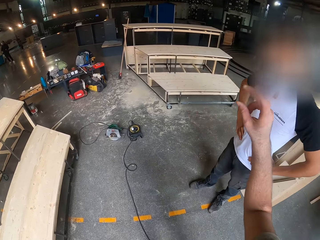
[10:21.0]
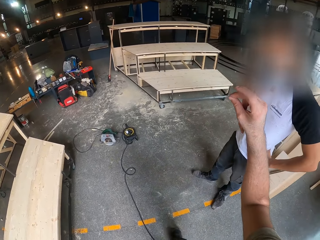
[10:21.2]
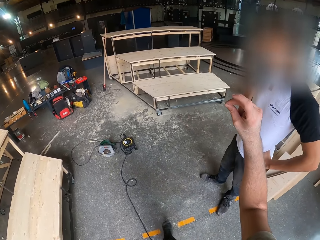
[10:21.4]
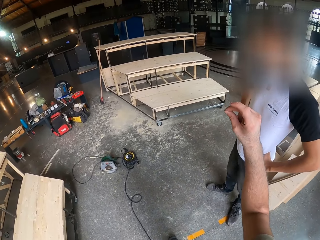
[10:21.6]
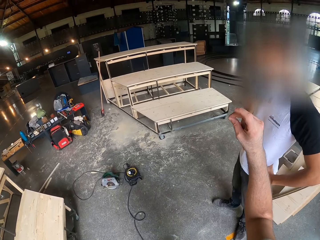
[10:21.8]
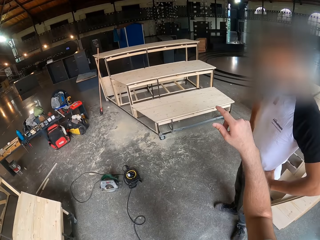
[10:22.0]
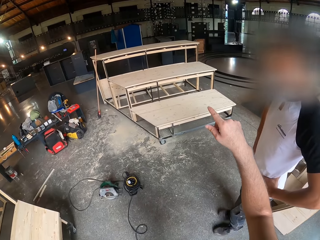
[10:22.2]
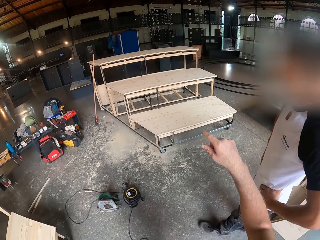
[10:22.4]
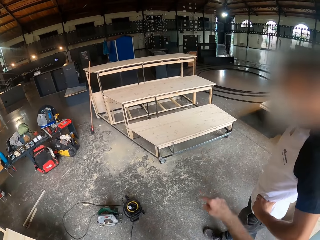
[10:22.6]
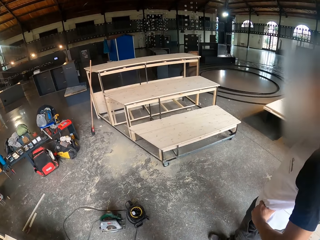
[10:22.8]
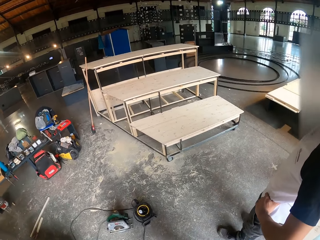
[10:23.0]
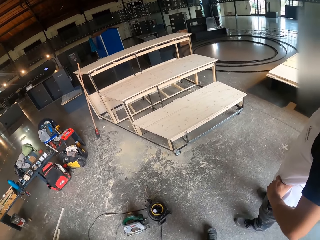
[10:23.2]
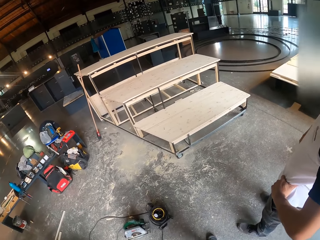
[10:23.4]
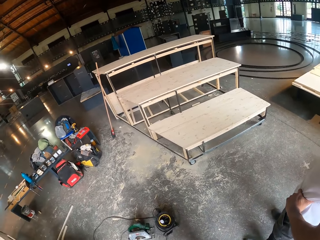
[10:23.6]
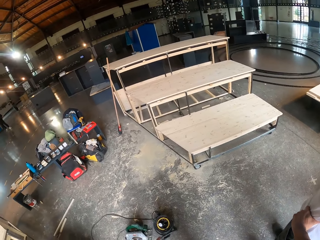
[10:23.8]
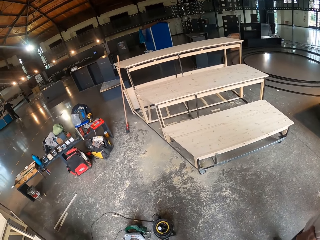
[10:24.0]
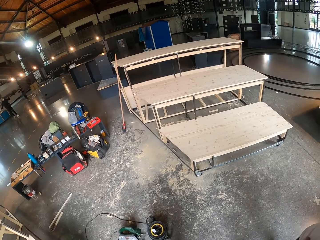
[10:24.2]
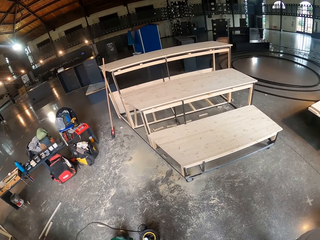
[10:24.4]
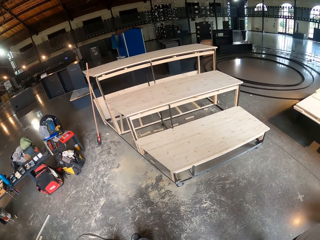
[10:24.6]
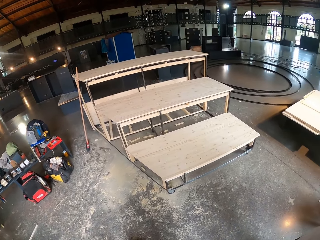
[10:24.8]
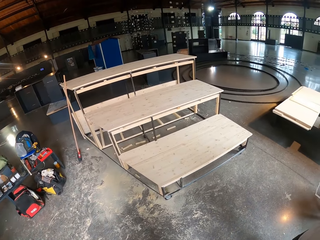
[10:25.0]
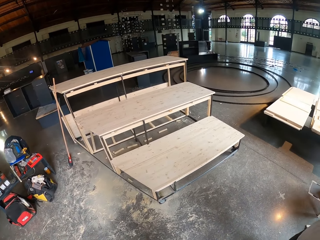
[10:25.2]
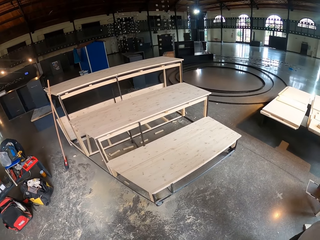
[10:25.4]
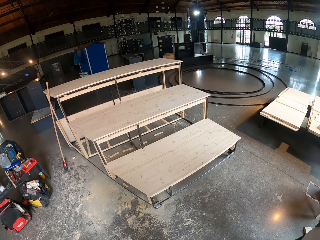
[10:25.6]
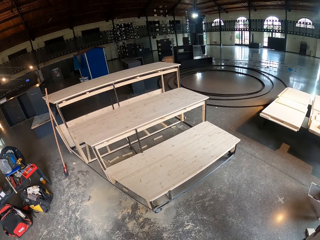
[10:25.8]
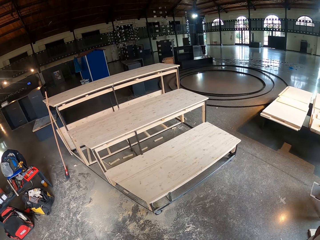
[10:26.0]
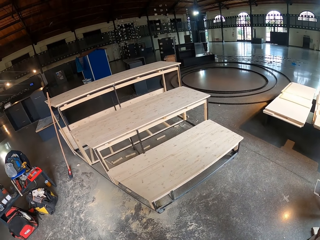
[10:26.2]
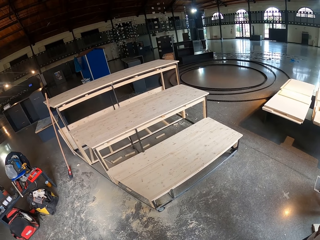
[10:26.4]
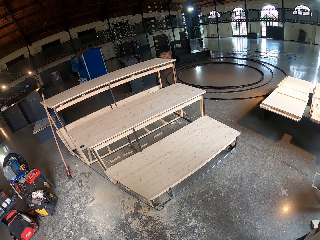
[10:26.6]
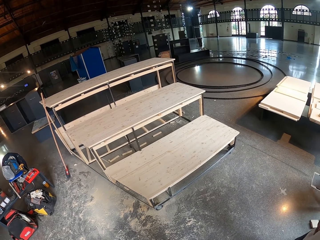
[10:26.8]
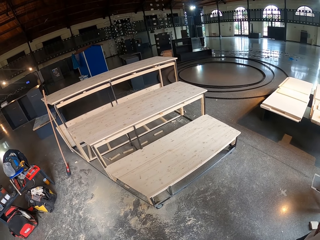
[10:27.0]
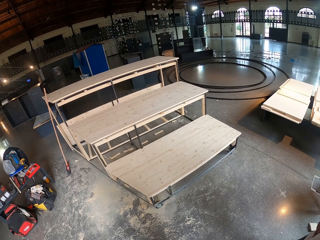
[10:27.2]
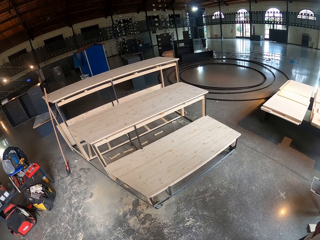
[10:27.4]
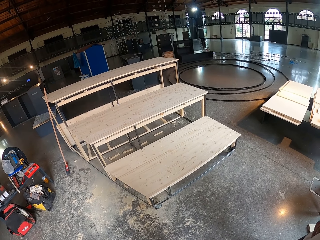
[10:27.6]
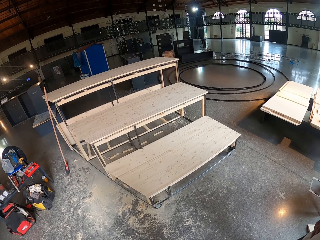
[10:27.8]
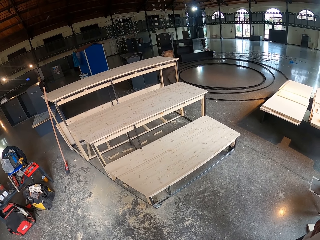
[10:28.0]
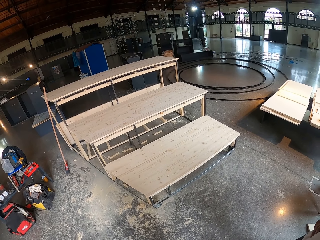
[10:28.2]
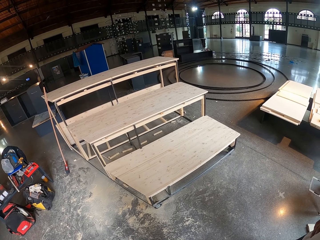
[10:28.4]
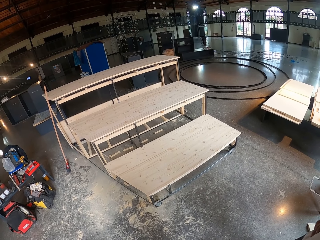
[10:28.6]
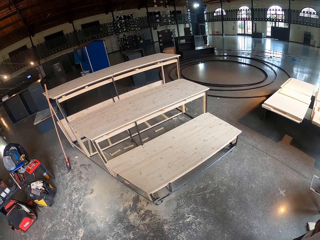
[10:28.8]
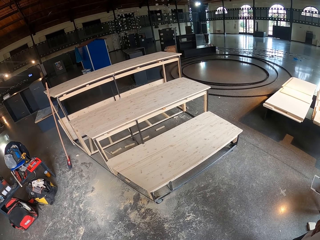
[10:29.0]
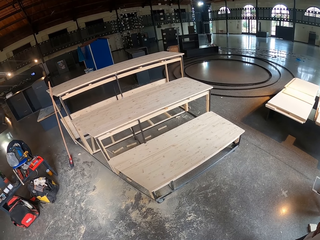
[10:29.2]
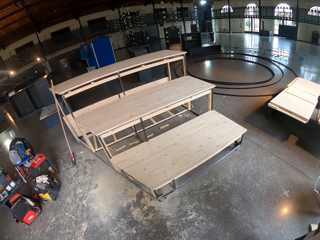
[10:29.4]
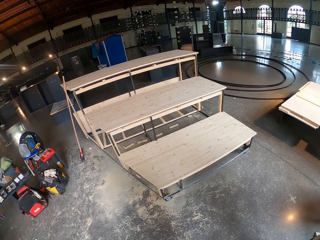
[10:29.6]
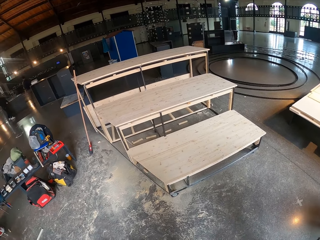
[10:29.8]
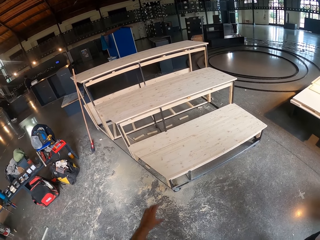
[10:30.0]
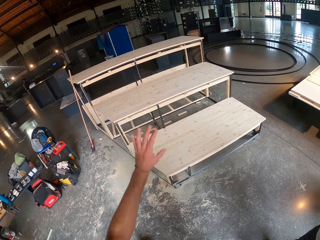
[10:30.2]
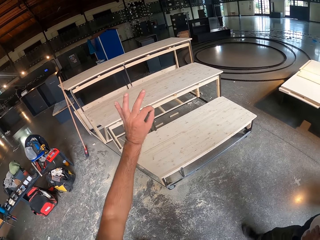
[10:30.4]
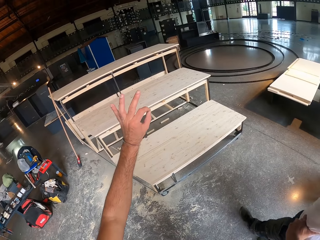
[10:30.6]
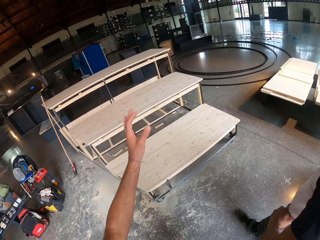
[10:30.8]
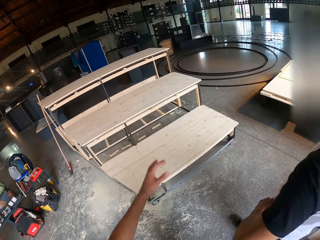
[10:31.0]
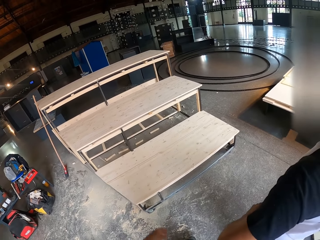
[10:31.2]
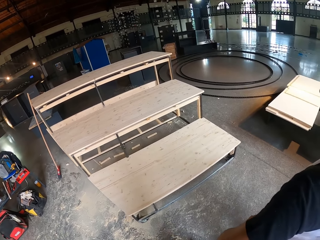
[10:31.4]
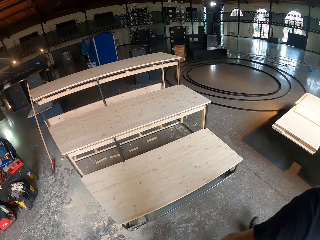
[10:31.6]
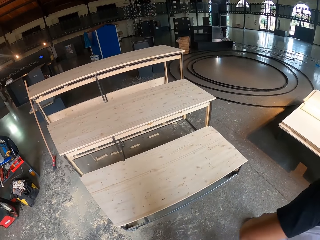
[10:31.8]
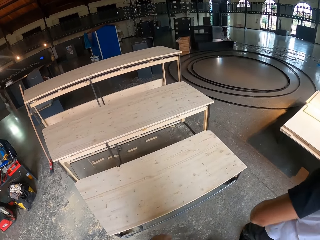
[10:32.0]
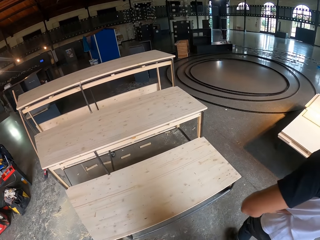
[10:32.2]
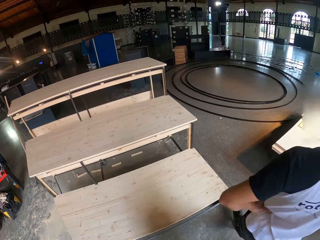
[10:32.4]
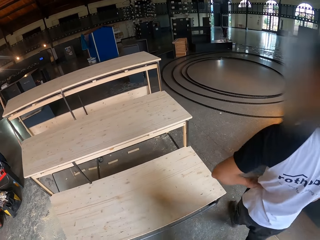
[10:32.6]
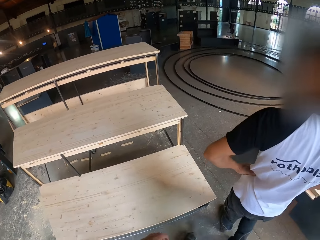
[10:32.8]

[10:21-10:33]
The camera wearer talks to a person.

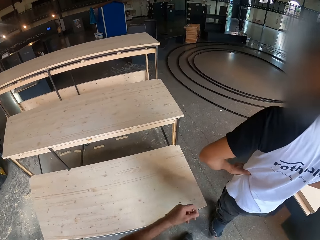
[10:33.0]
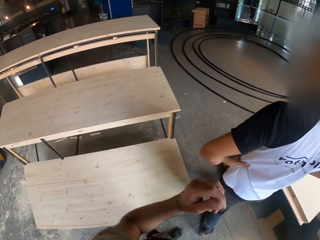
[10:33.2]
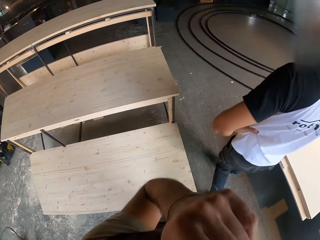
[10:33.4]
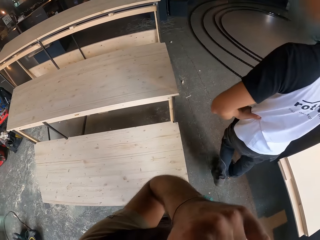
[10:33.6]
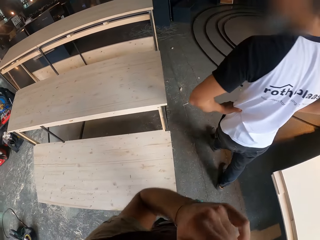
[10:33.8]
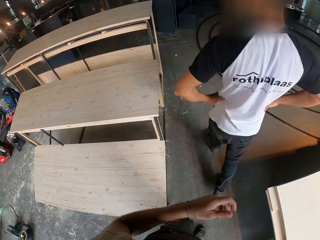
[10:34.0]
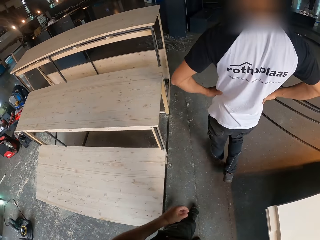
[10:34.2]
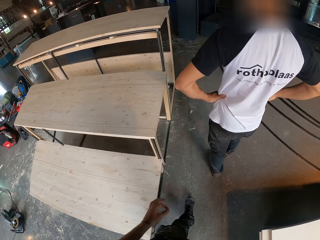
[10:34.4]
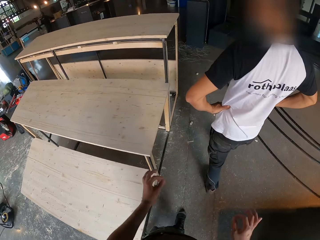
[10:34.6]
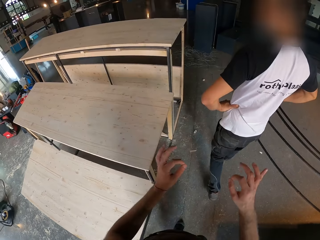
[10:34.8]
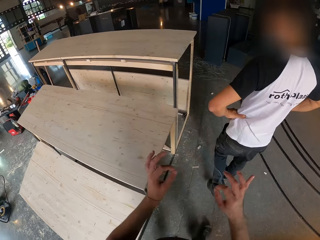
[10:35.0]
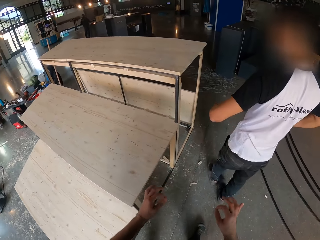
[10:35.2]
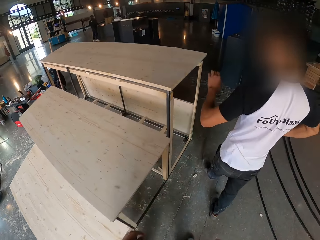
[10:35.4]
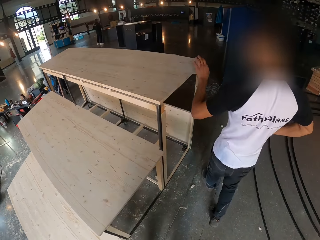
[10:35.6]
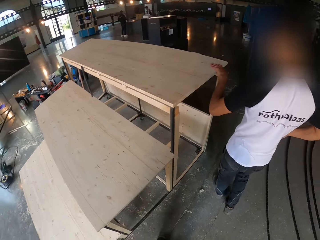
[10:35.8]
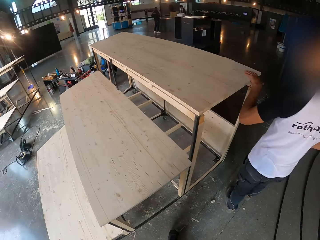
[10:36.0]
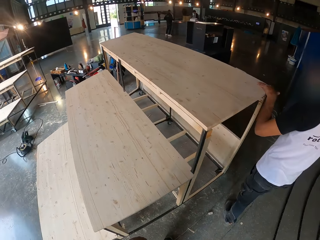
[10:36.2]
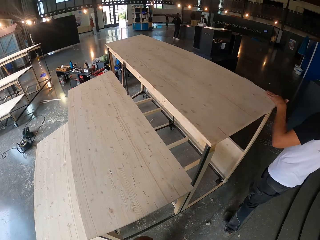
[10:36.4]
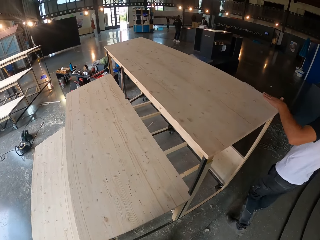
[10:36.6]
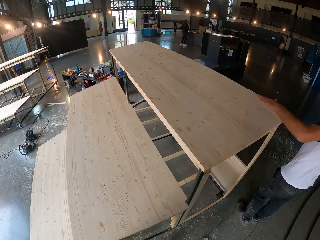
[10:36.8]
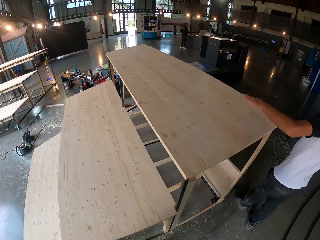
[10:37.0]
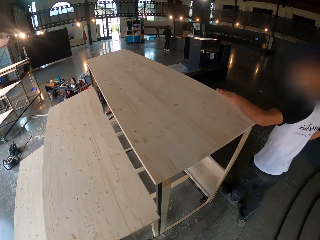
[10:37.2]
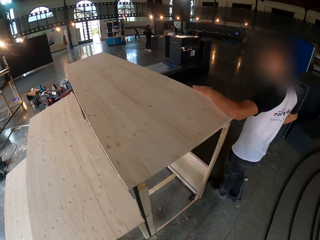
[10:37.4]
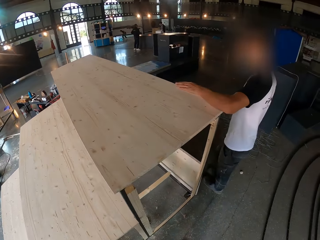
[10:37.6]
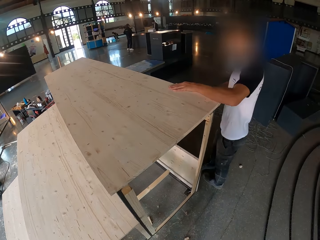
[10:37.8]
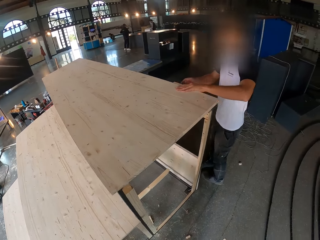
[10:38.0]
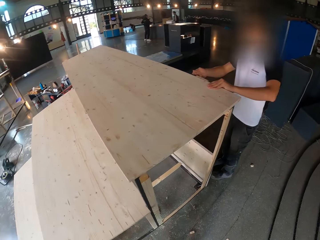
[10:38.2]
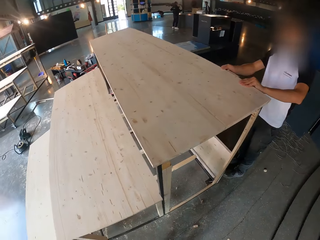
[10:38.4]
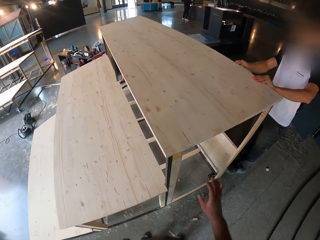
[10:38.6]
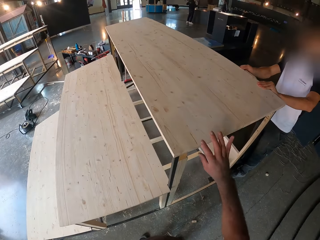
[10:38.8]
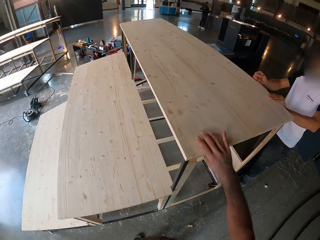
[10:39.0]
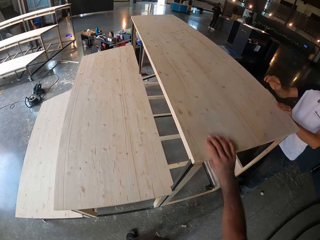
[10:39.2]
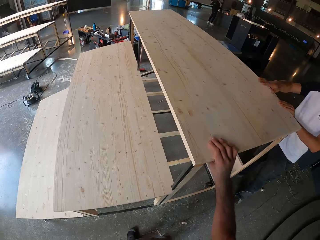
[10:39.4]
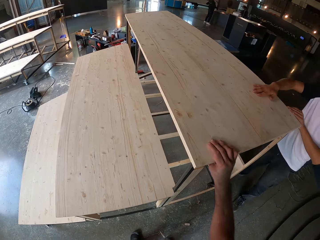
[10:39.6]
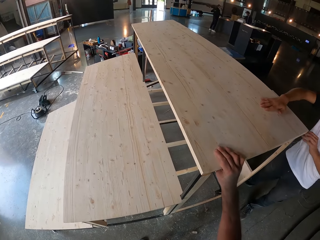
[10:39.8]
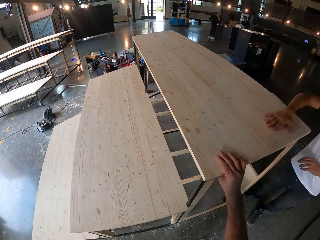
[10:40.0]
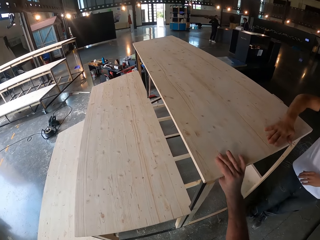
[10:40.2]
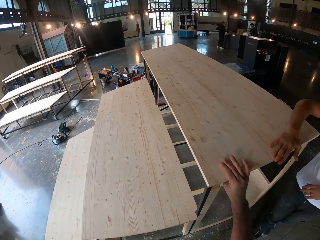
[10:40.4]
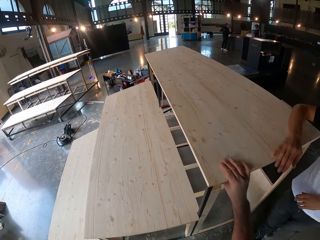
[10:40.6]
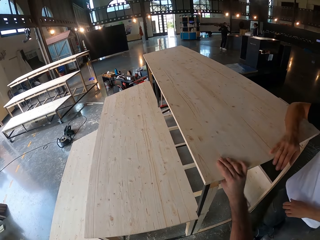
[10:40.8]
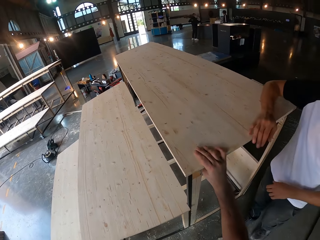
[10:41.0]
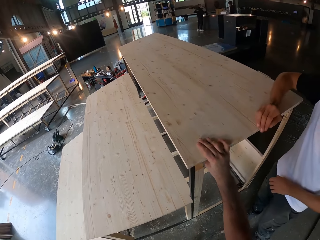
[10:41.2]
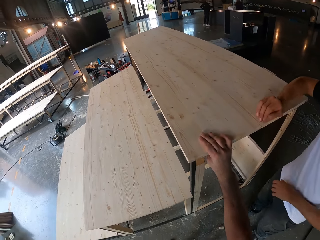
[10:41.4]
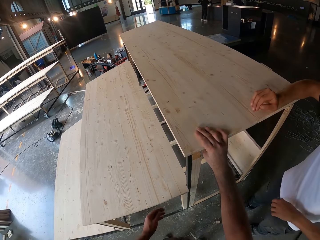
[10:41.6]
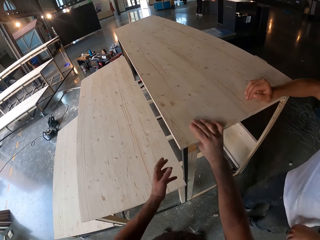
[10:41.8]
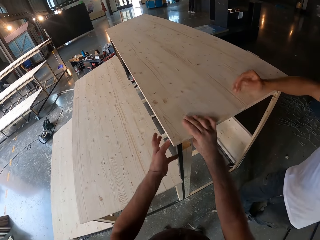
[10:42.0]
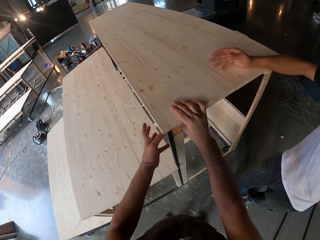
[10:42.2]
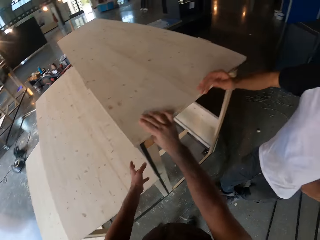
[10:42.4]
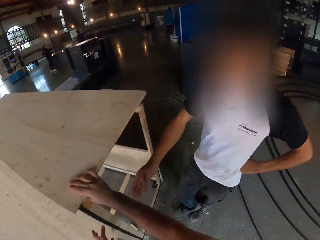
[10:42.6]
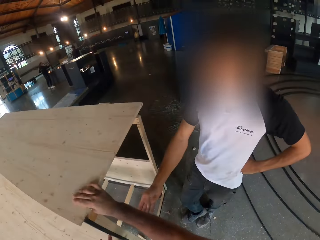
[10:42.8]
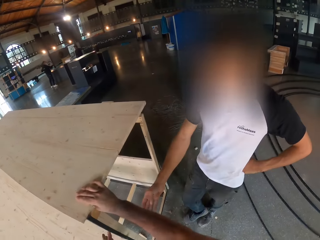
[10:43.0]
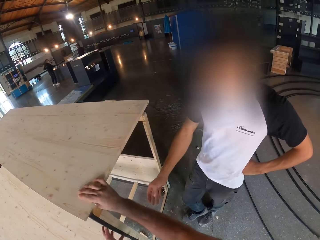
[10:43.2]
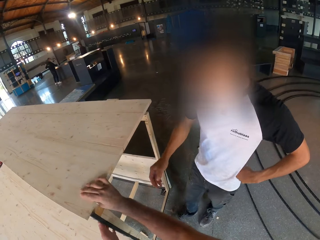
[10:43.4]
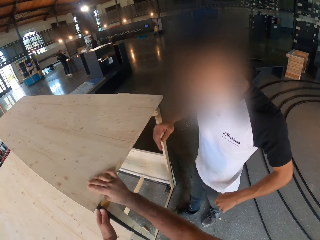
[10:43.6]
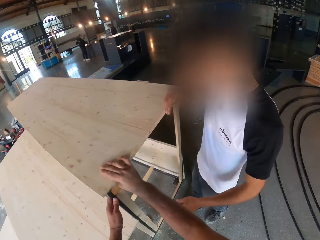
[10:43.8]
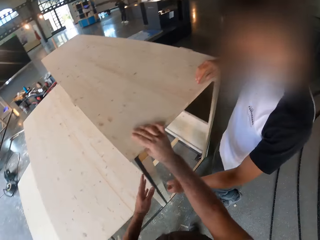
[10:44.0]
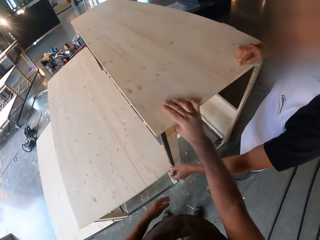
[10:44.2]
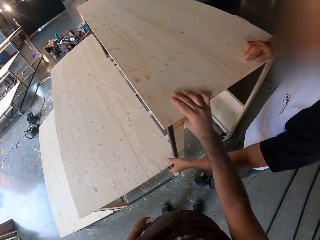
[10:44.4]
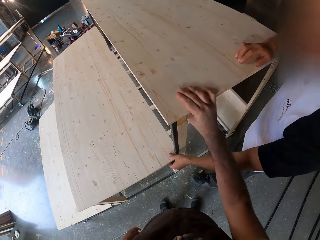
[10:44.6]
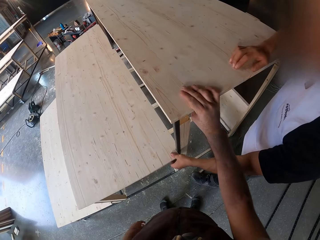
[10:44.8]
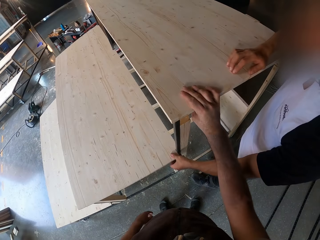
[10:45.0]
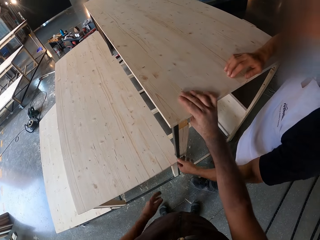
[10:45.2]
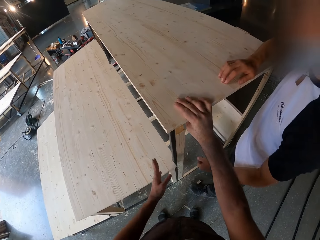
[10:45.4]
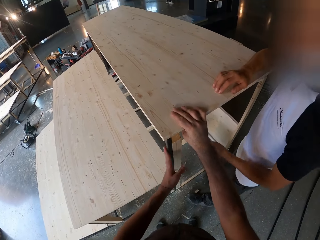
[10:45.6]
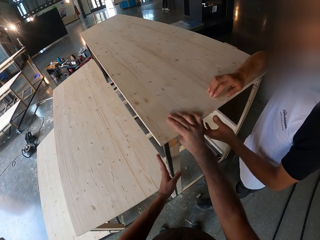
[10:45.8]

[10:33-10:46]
The man places his left hand on a plank and touches the table. The camera wearer holds the plank with his right hand. He touches the table. The man places his right hand on the plank and touches the table. The camera wearer interacts with the man. The man holds the plank with his left hand.
